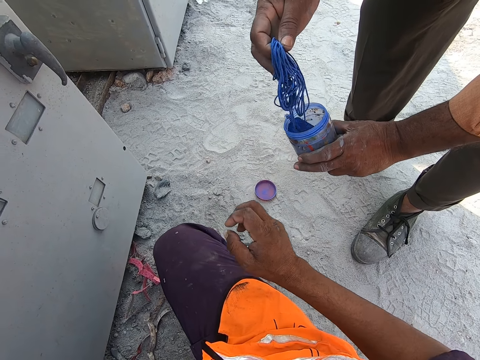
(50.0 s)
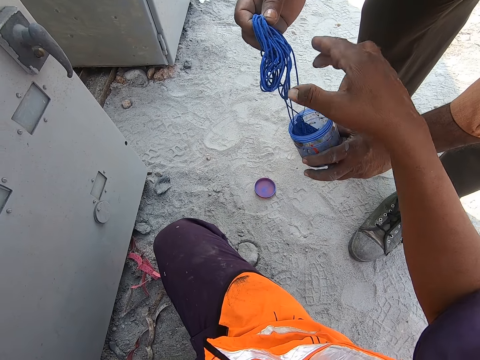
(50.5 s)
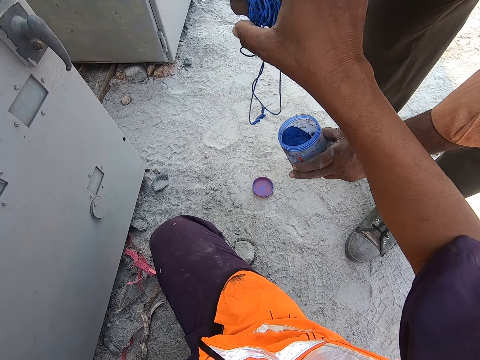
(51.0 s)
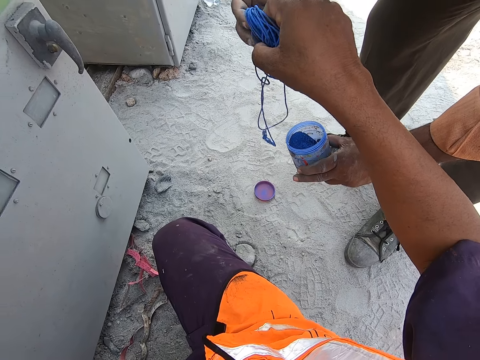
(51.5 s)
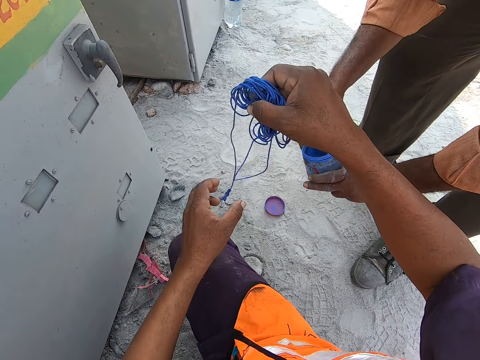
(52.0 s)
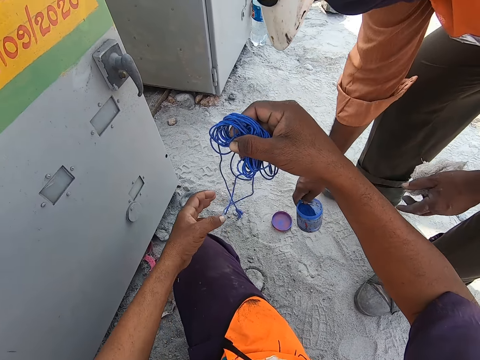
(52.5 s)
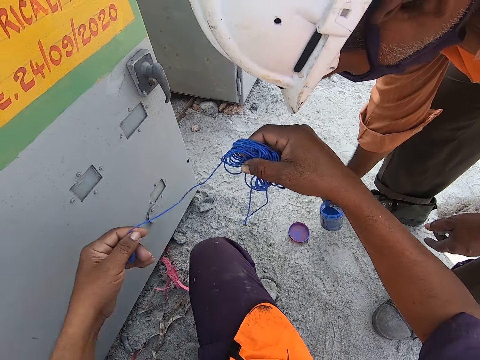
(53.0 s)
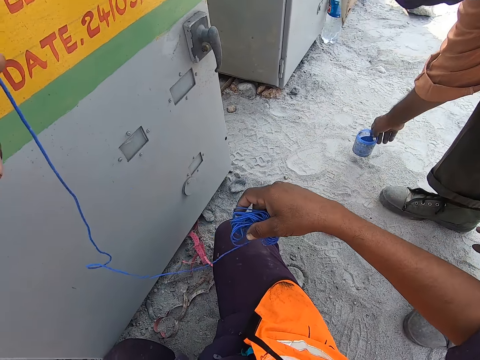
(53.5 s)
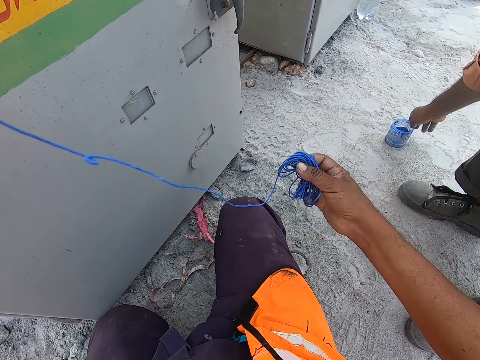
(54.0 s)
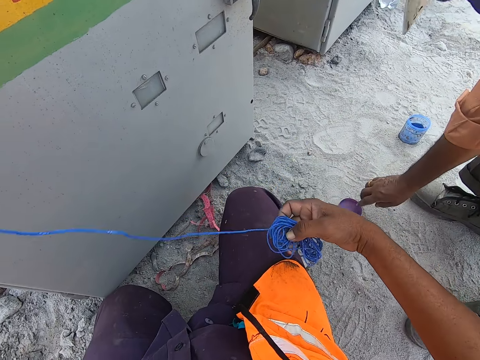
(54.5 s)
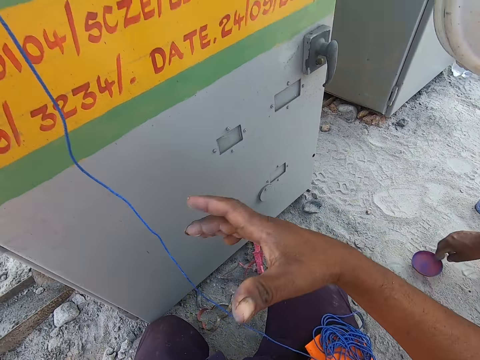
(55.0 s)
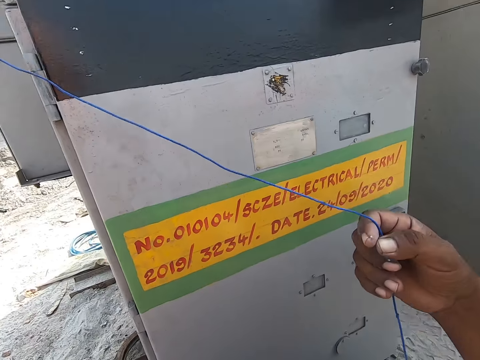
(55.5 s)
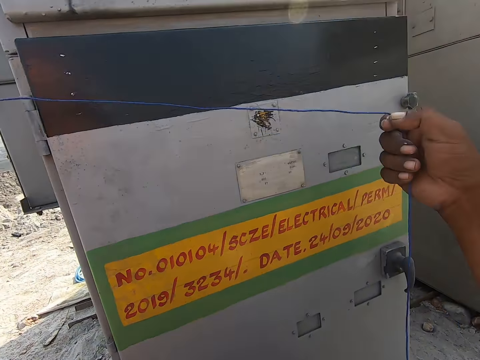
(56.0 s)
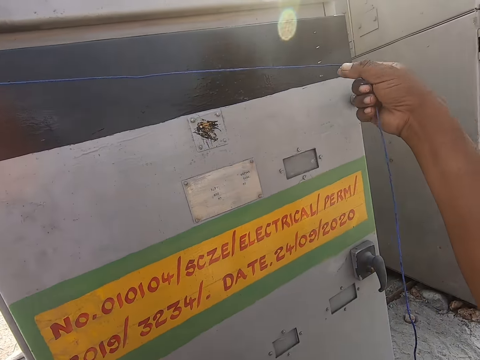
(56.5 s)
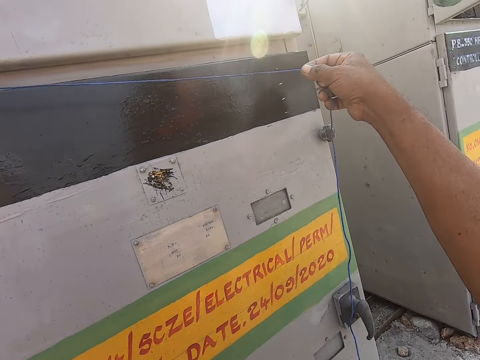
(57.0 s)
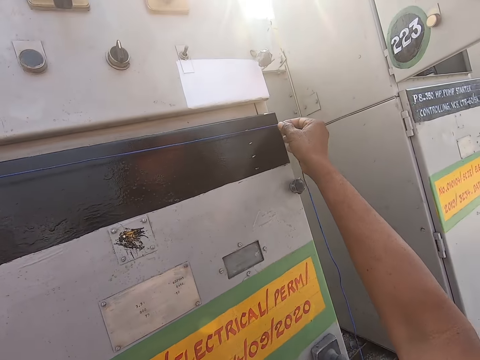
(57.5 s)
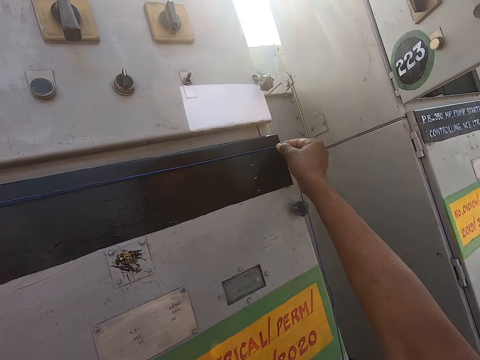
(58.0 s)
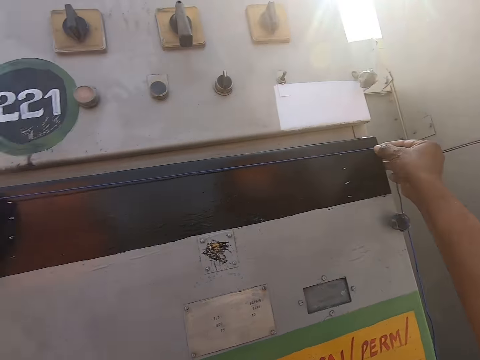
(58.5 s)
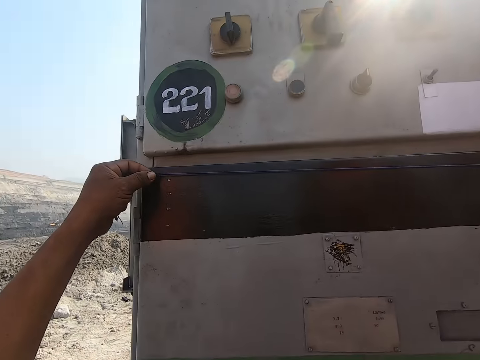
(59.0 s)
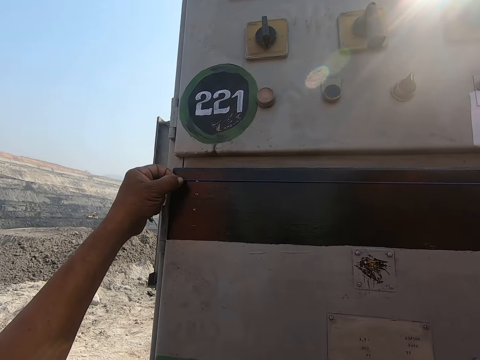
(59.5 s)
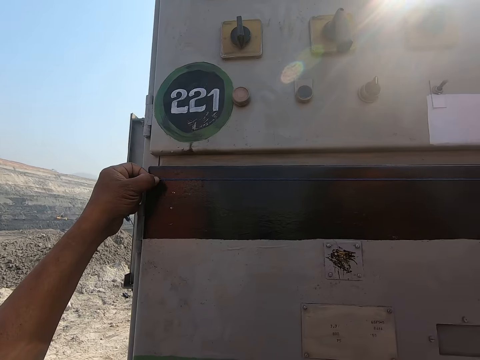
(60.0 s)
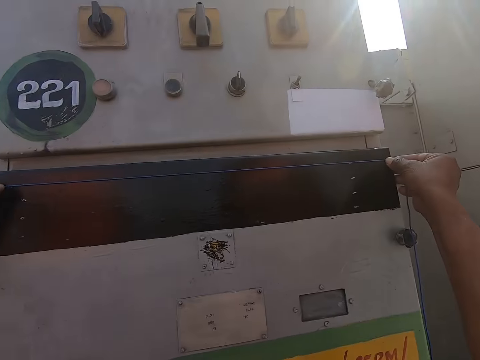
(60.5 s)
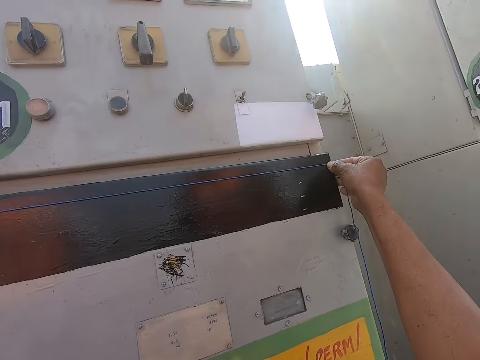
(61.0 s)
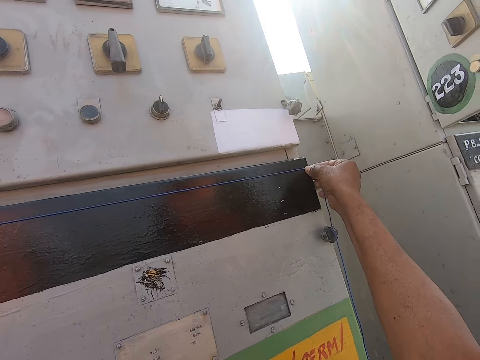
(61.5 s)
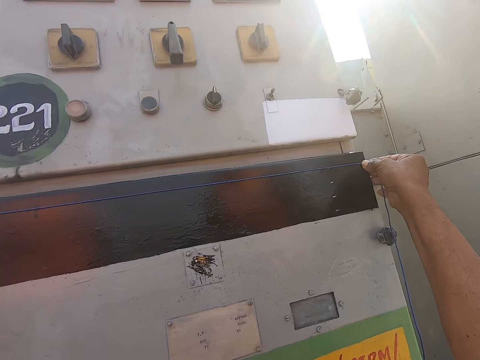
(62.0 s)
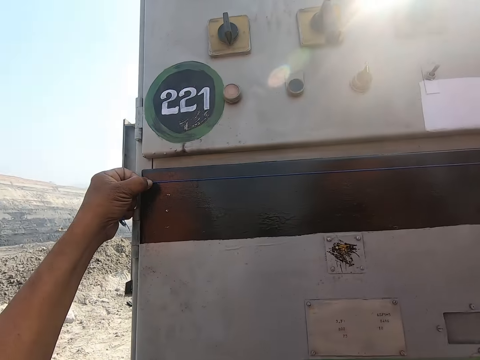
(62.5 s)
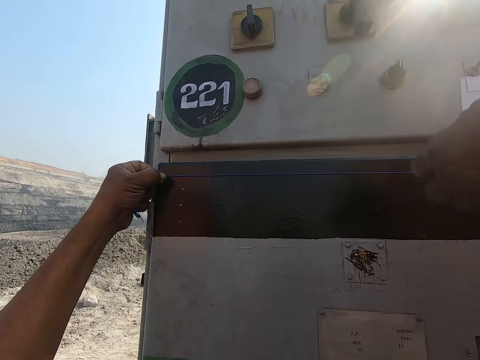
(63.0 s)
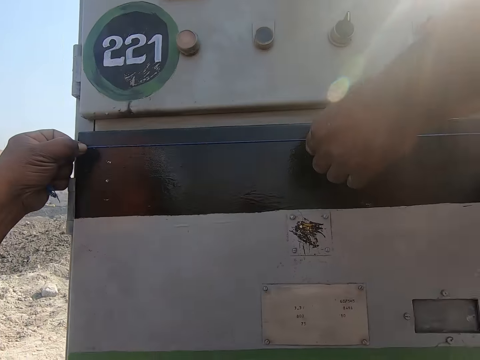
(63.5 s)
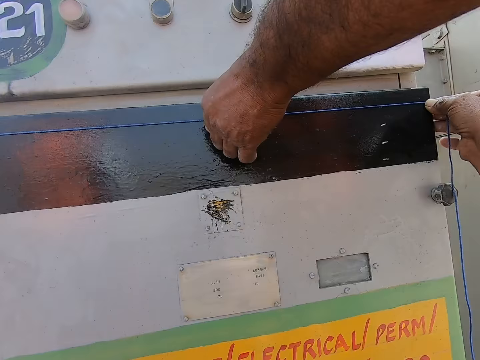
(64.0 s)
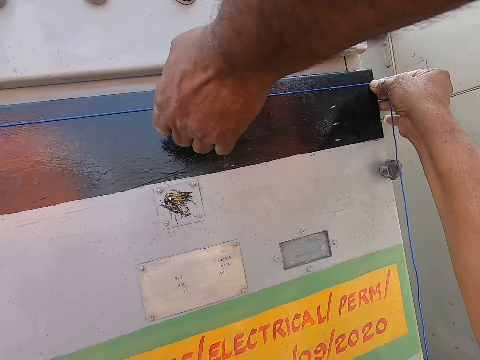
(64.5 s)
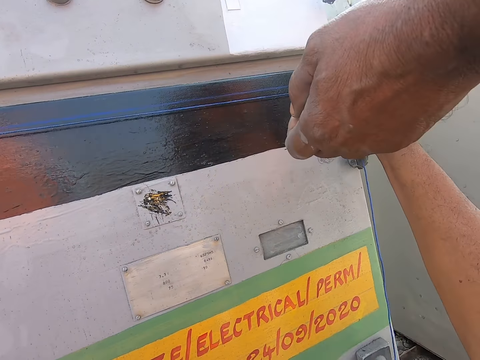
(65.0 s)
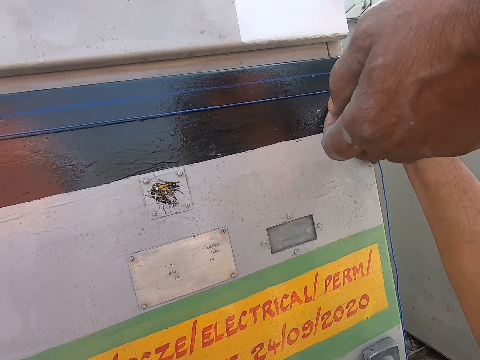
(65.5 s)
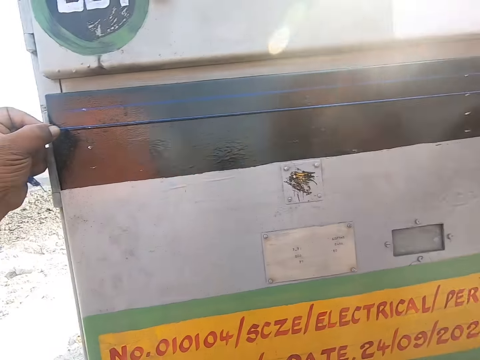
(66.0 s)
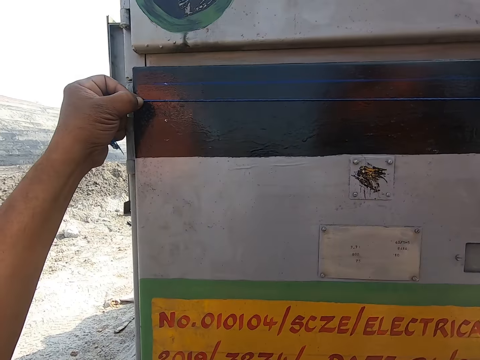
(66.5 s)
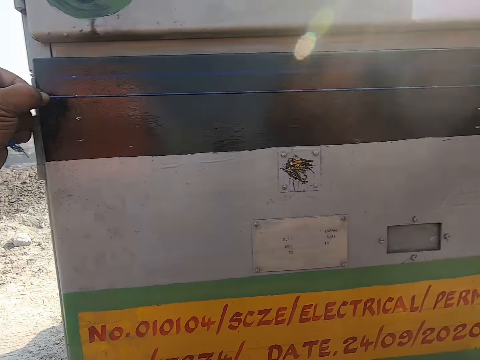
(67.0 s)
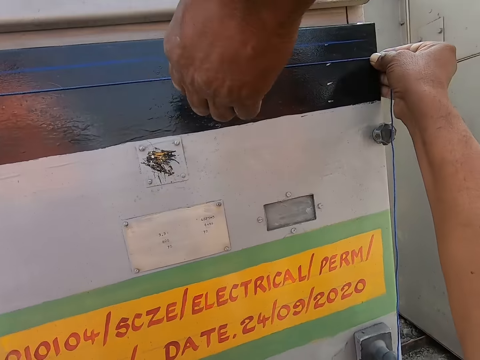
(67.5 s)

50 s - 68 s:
The camera wearer picks up a rope or string from a person with his right hand. He picks up the thread string with his left hand. He stretches the rope with his hands. He measures the length of the black paint with the rope. He puts the thread against the paint length. He looks at the paint and thread. He talks to the person. He looks around the surface of something.

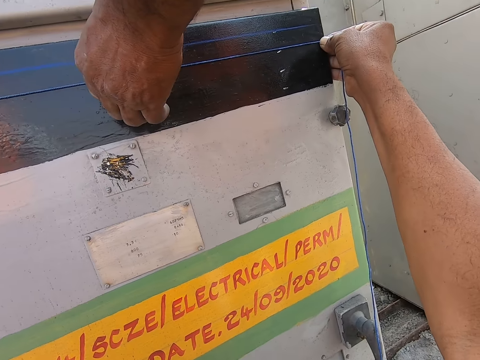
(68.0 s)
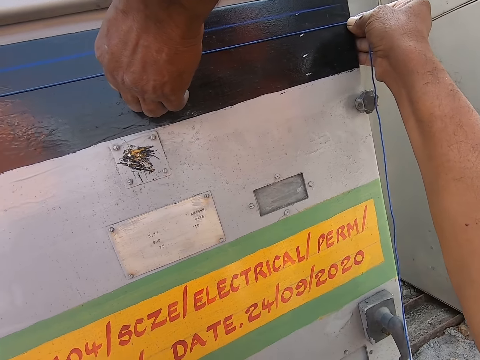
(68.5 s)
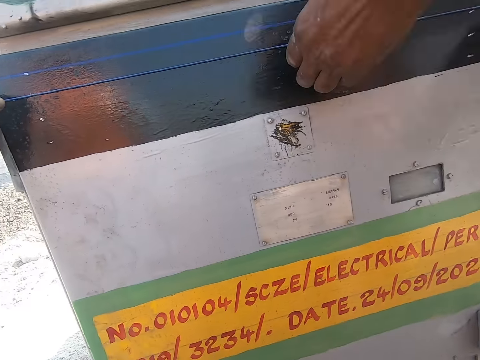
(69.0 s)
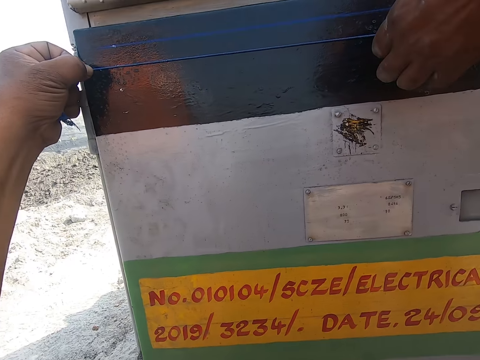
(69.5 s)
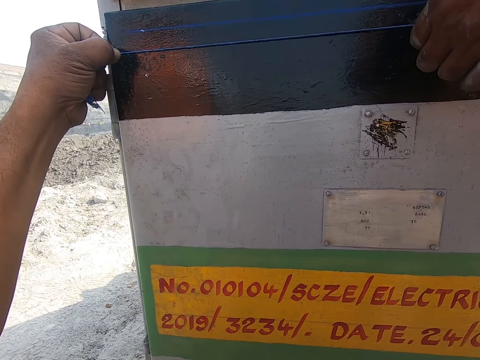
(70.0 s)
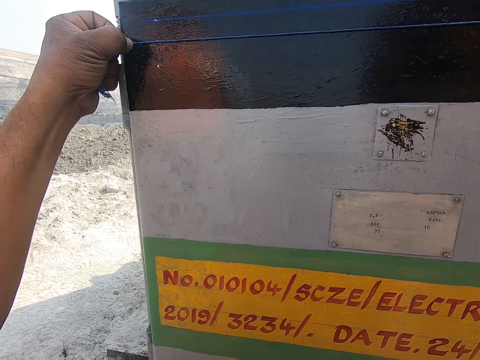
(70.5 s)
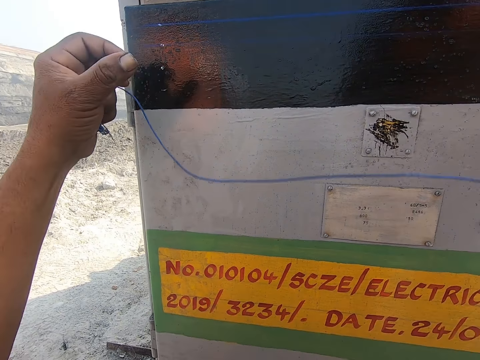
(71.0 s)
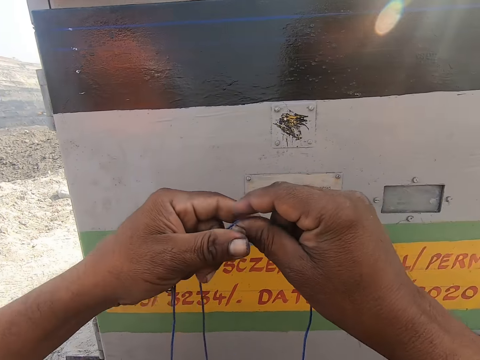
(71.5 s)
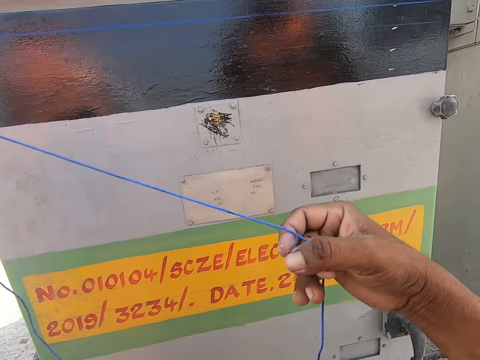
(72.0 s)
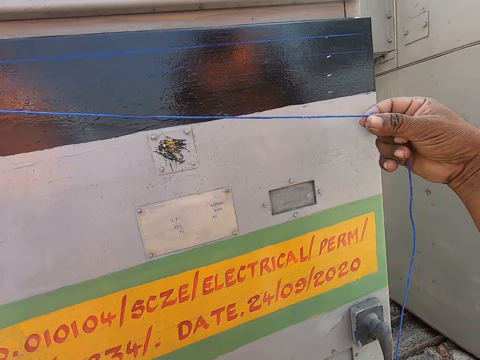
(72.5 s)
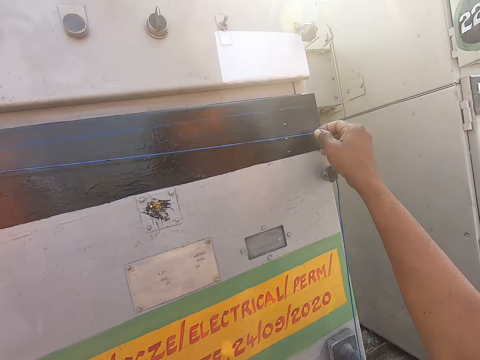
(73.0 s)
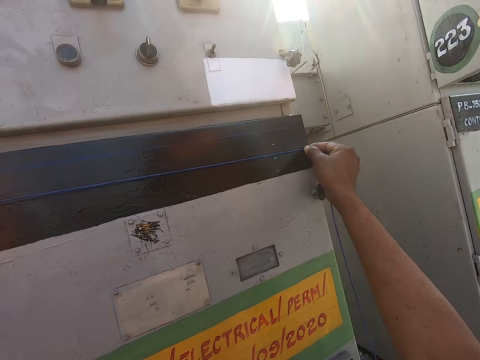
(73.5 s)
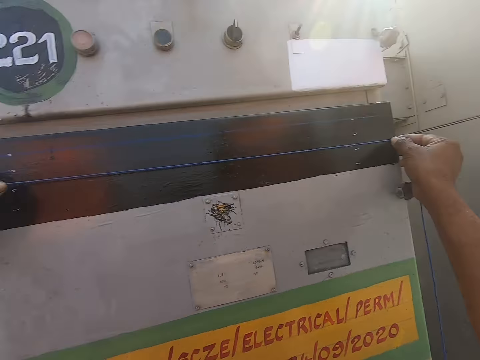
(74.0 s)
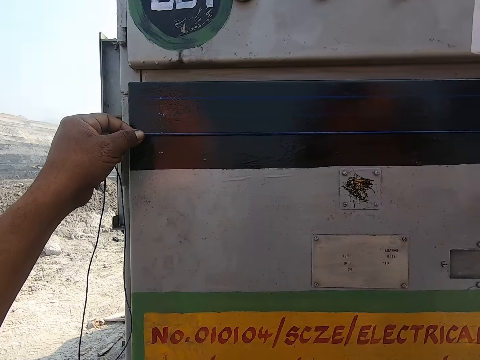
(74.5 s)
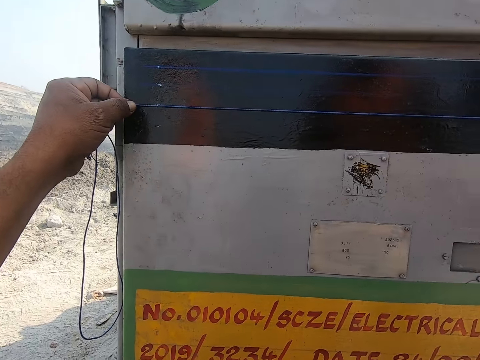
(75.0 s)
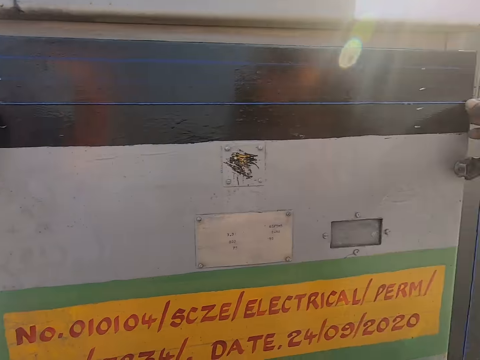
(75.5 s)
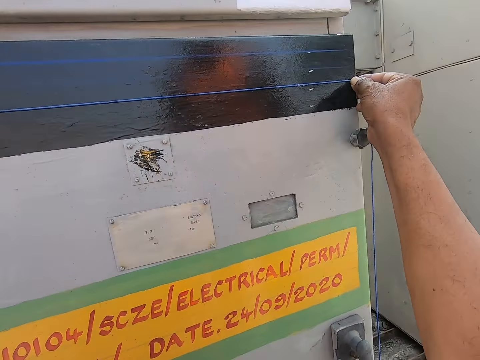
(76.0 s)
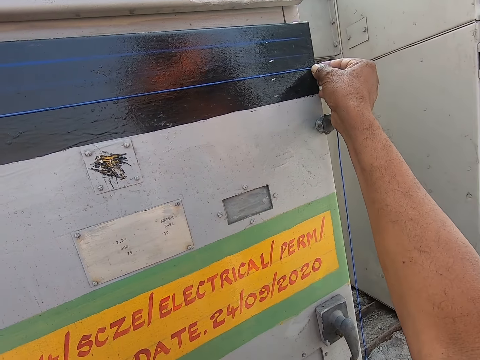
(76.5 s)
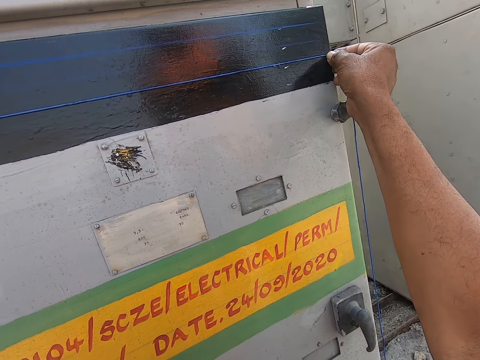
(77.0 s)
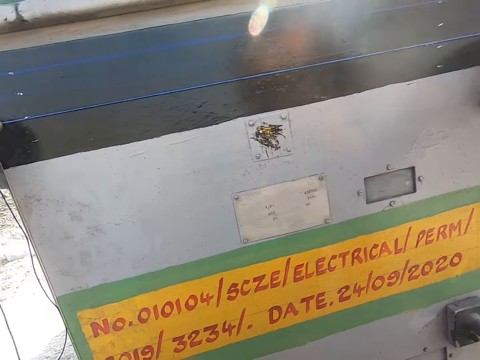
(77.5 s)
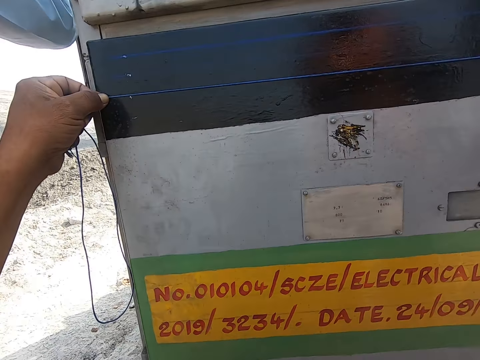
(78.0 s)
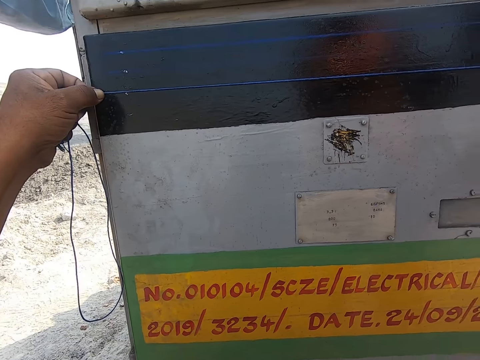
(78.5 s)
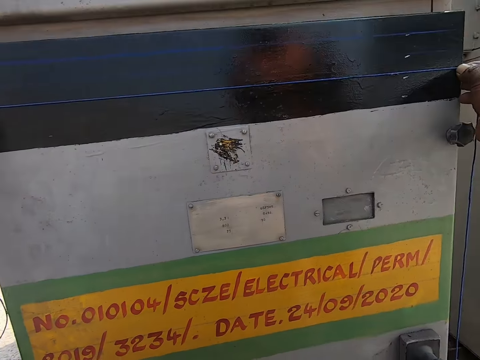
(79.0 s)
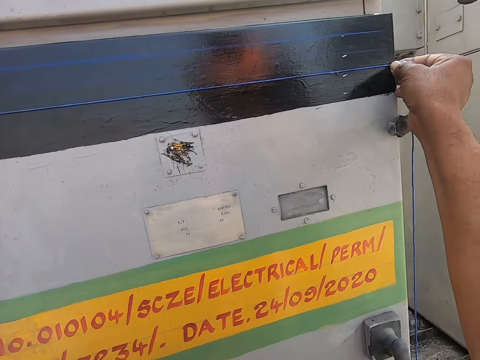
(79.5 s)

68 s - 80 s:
The camera wearer removes the string from the paint. He adjusts the rope in his hands. He measures the length of the black paint with the rope. He puts the string against the paint length. He looks at the paint and thread. He talks to a person. He looks on the surface of something.
